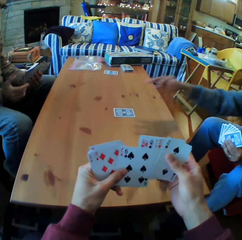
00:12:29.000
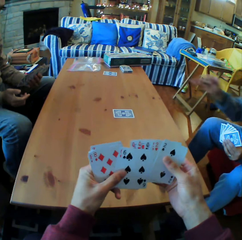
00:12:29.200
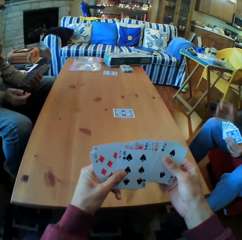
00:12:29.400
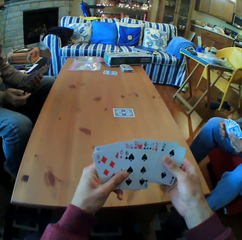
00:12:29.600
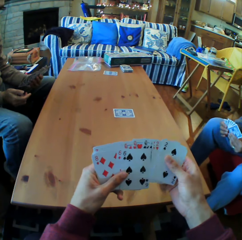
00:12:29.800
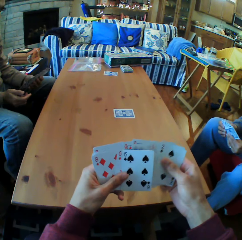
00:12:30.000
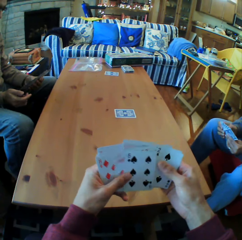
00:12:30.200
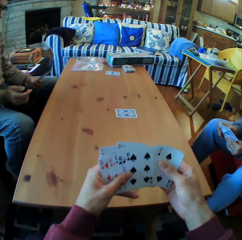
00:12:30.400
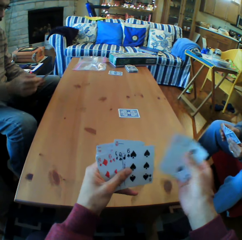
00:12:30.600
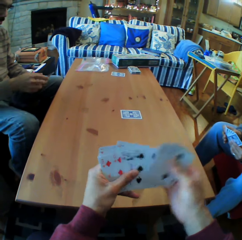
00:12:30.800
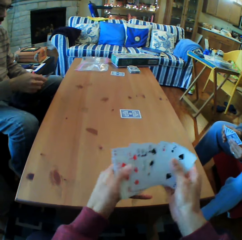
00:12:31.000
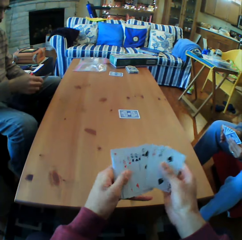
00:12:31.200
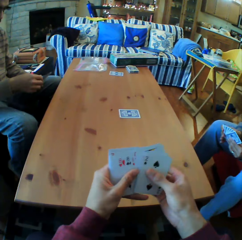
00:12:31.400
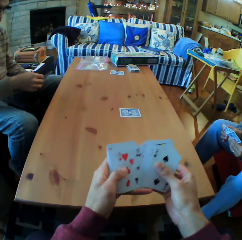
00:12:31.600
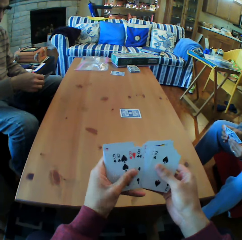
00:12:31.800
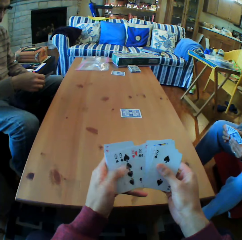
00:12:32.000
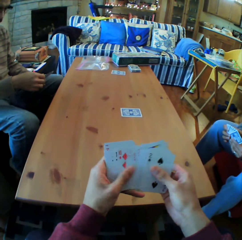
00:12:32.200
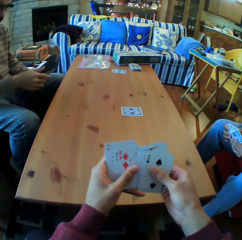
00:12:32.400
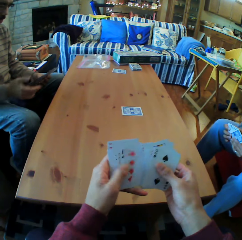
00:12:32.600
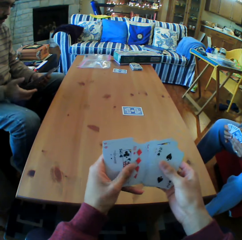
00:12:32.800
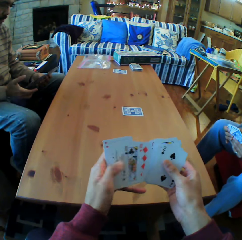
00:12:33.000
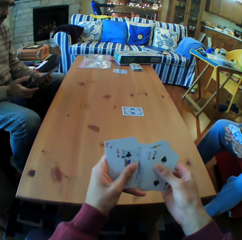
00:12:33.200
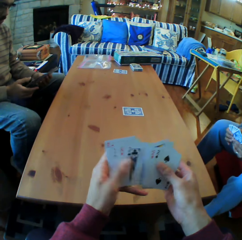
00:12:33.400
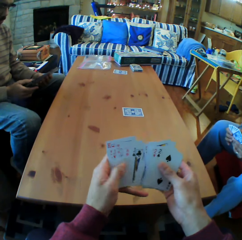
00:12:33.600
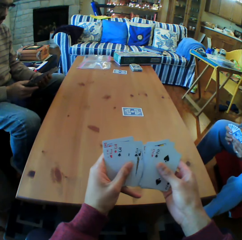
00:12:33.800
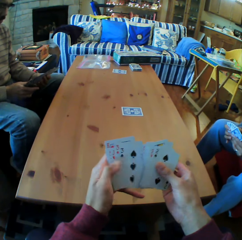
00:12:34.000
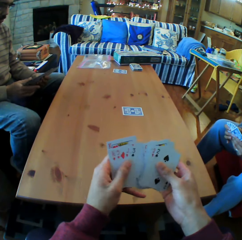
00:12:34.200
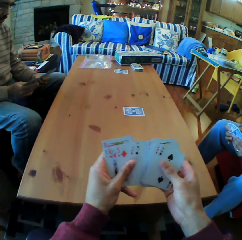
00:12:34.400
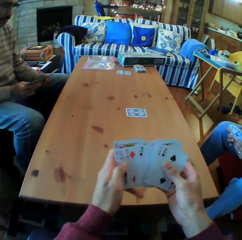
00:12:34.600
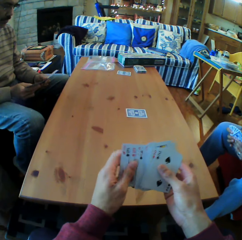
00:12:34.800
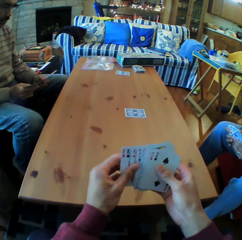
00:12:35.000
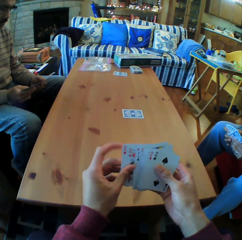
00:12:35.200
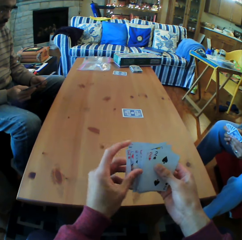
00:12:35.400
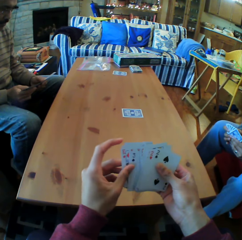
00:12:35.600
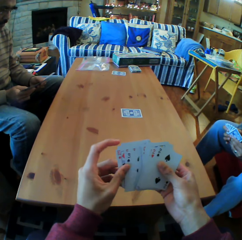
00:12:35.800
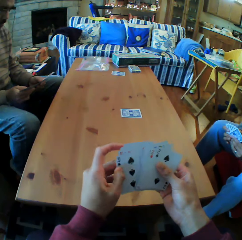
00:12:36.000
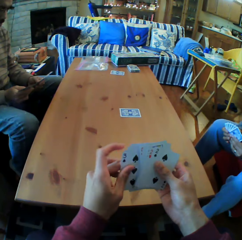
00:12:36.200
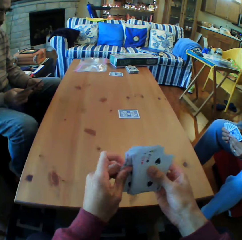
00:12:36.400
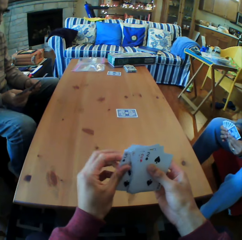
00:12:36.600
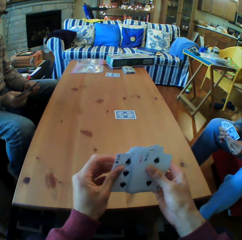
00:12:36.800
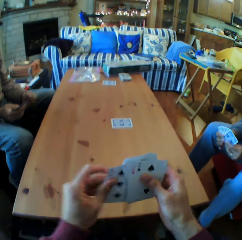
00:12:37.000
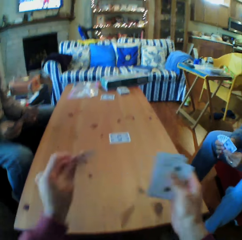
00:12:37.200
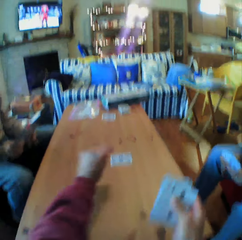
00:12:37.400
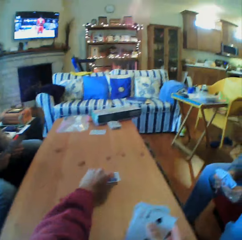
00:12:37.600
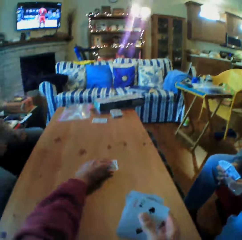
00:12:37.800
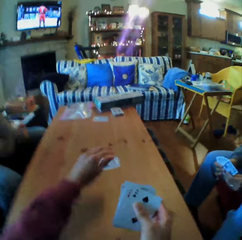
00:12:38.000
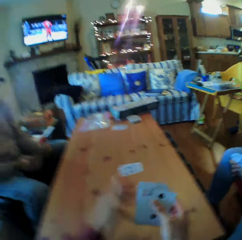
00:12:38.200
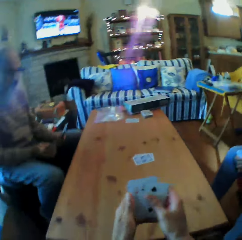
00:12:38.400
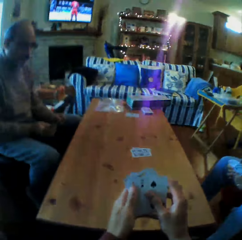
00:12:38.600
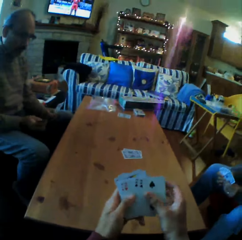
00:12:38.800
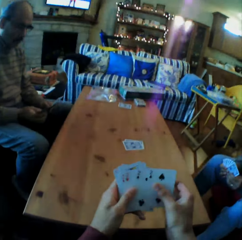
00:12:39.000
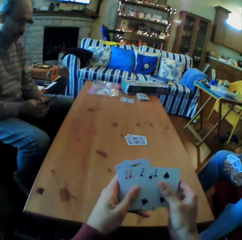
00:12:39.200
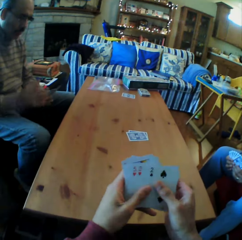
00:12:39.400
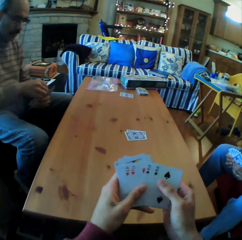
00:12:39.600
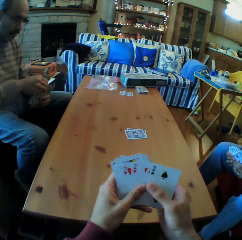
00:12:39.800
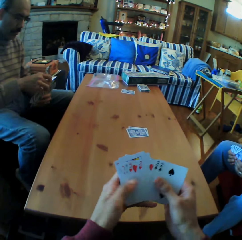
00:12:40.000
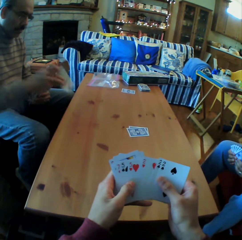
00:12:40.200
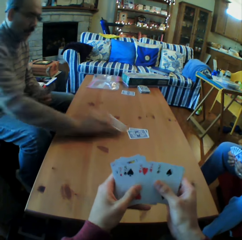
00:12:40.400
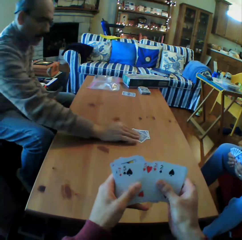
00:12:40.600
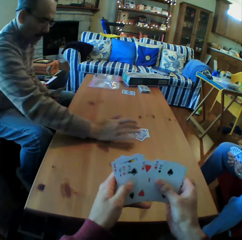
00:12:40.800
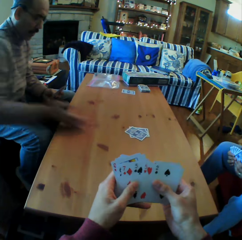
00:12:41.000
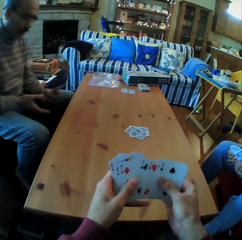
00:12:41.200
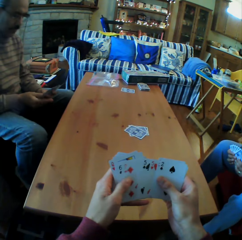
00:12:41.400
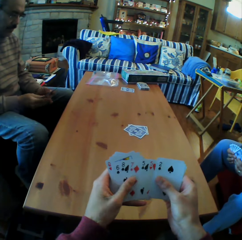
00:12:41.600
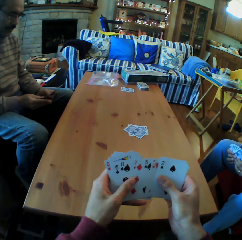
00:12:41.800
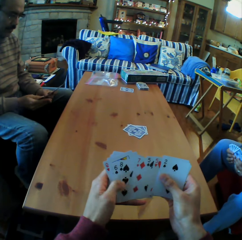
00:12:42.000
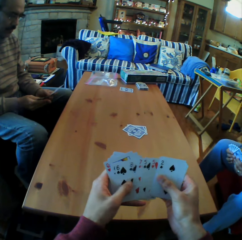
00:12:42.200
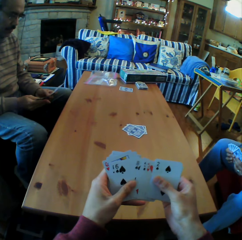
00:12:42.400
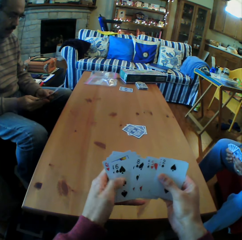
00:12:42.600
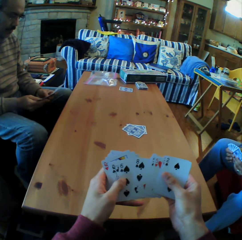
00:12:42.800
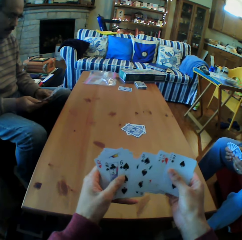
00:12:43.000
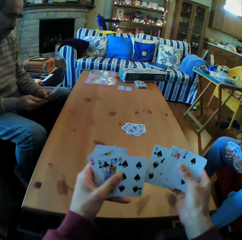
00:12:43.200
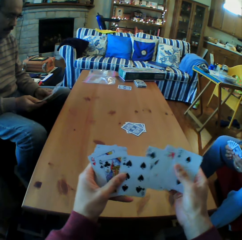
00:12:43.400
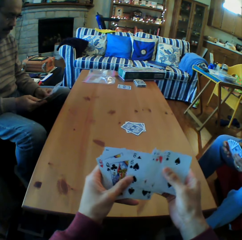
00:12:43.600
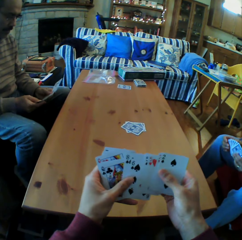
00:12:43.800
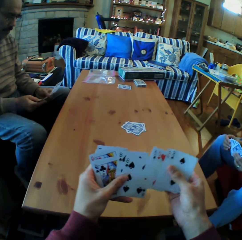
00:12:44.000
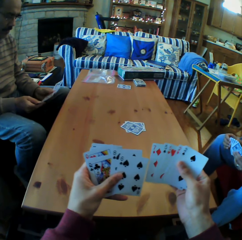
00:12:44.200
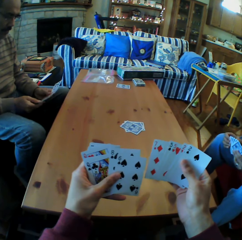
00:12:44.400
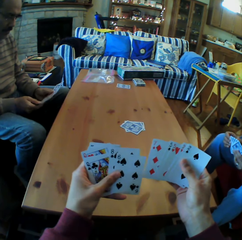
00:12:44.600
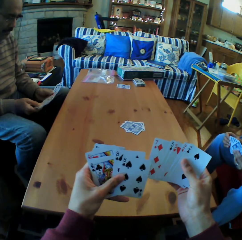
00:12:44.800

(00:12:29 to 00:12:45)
A woman puts the cards on the table. The camera wearer looks at the cards on his hand. He moves the cards on his hands. He puts the cards on the table. A man puts the cards on the table. The camera wearer moves the cards on his hands.

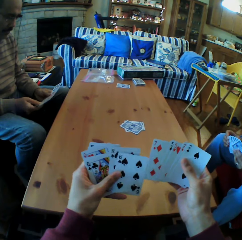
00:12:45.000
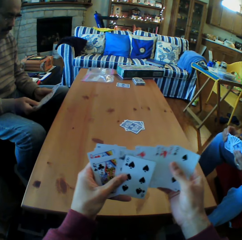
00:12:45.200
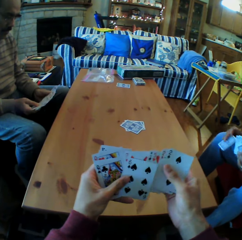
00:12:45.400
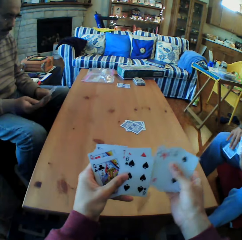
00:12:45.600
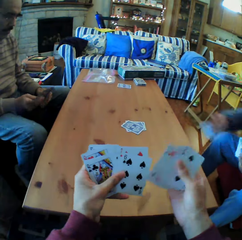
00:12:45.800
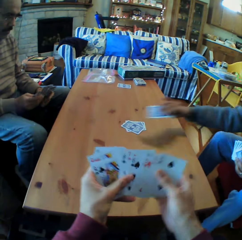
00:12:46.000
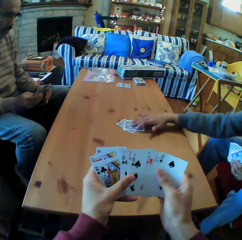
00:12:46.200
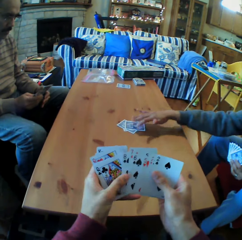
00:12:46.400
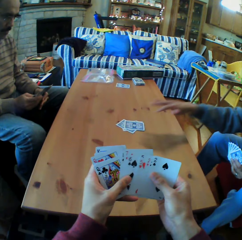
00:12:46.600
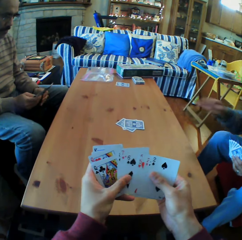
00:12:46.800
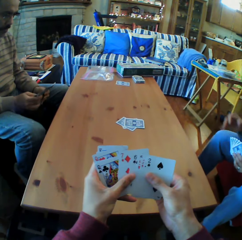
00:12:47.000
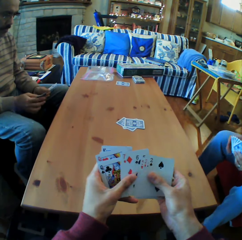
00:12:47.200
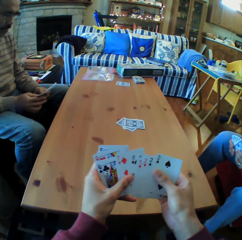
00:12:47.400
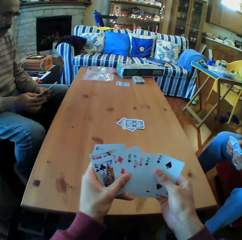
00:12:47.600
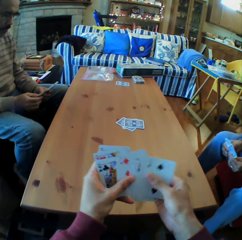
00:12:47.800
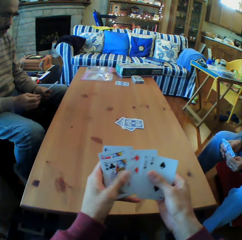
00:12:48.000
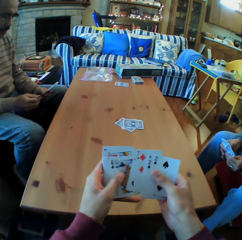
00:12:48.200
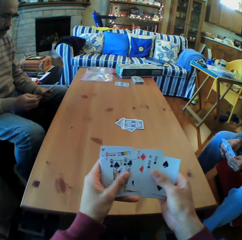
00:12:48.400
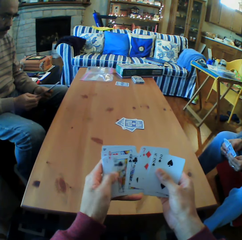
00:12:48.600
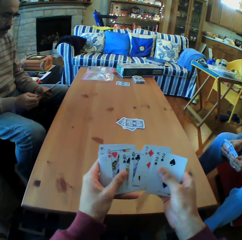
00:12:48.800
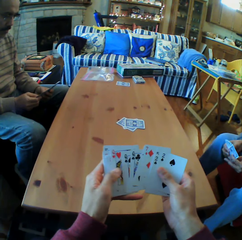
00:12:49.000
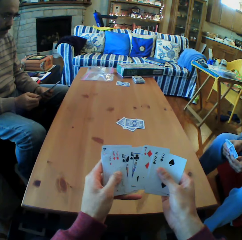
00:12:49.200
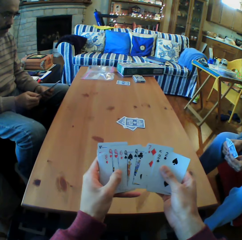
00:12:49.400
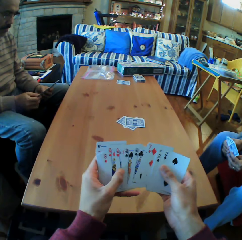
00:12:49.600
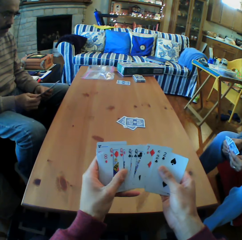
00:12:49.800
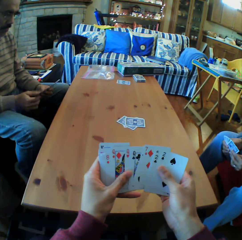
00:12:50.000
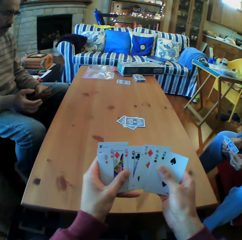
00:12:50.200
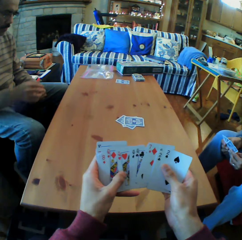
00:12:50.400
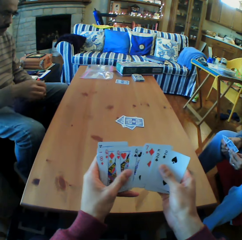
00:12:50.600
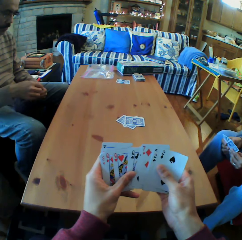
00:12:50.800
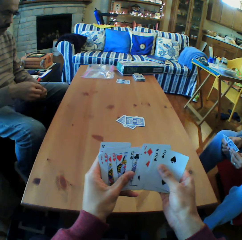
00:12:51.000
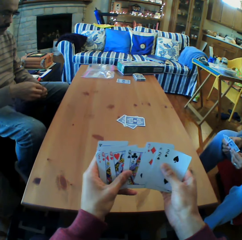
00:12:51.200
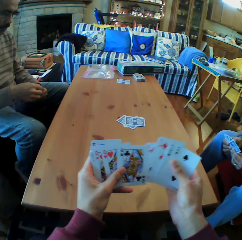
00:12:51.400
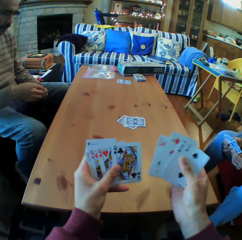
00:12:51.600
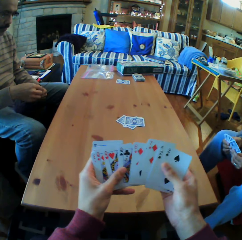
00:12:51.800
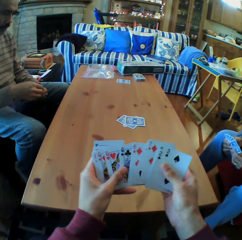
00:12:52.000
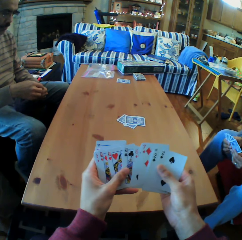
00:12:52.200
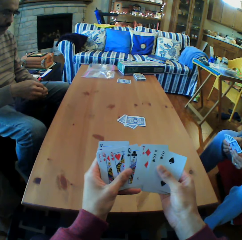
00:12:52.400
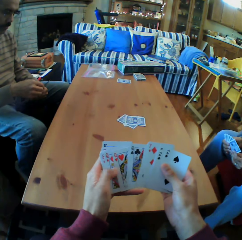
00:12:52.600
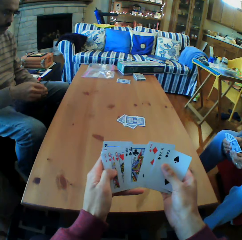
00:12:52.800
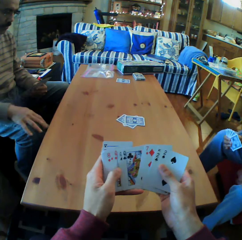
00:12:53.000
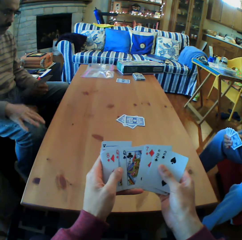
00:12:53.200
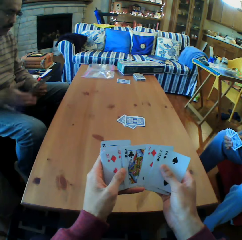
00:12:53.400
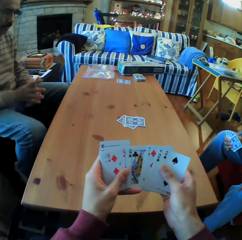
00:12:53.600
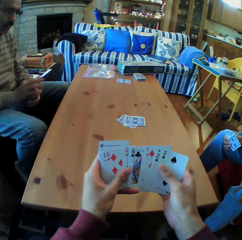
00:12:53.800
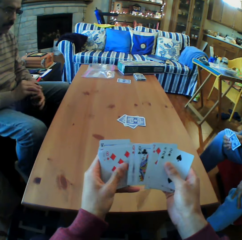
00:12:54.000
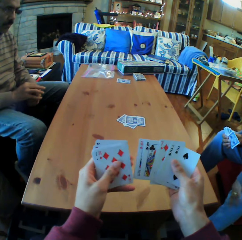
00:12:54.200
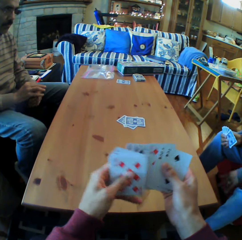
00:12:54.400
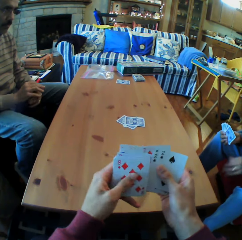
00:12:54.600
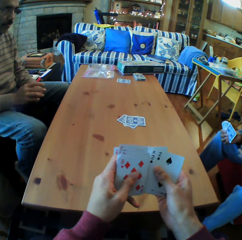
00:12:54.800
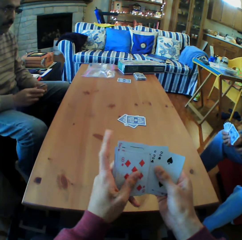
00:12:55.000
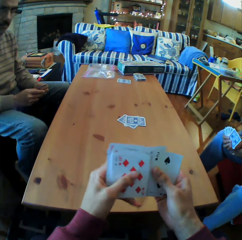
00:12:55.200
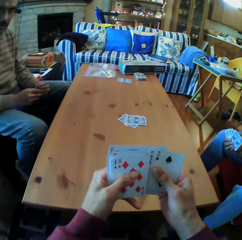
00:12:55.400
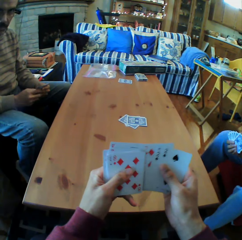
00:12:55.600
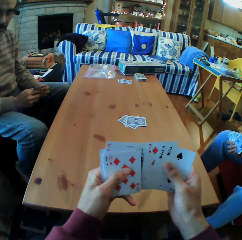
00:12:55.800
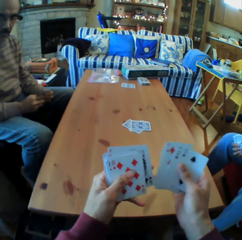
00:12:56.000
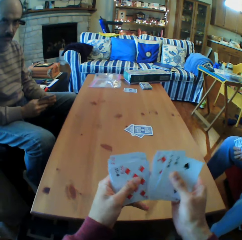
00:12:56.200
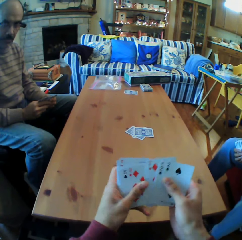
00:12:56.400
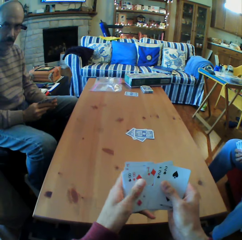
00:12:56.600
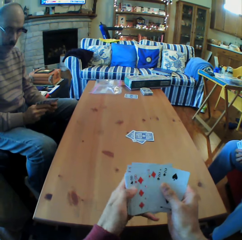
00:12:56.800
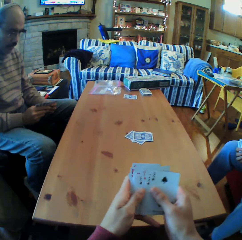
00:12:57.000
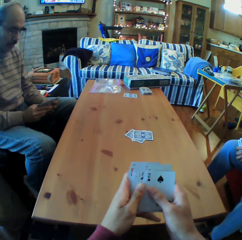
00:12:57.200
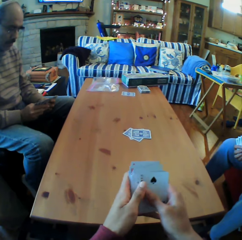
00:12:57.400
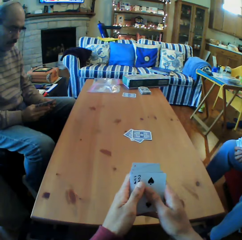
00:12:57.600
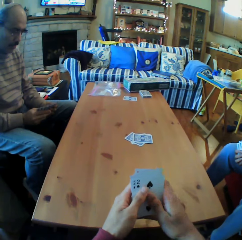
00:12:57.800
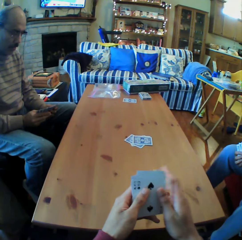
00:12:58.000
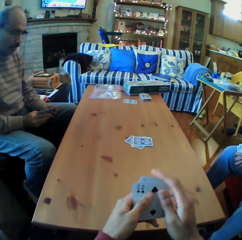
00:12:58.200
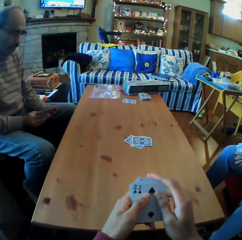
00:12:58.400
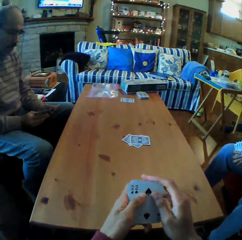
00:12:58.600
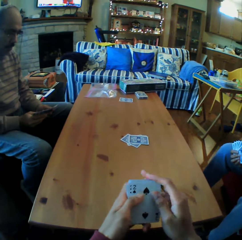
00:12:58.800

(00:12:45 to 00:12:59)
The camera wearer looks at the cards on his hand. A woman puts the cards on the table. The camera wearer looks at the cards. A man looks at the camera wearer.
